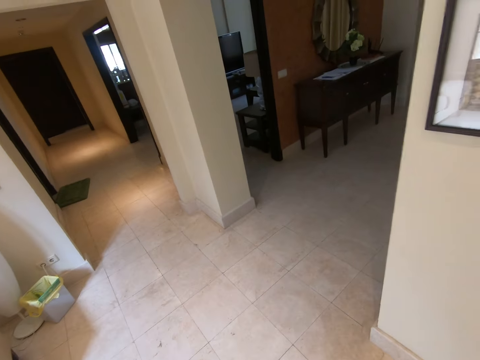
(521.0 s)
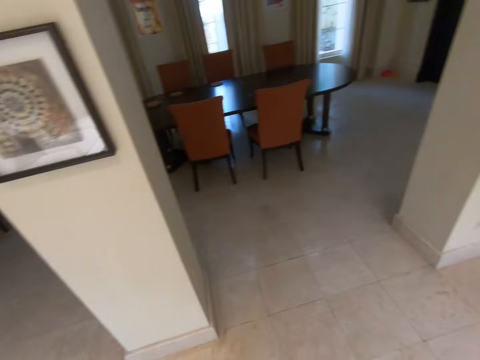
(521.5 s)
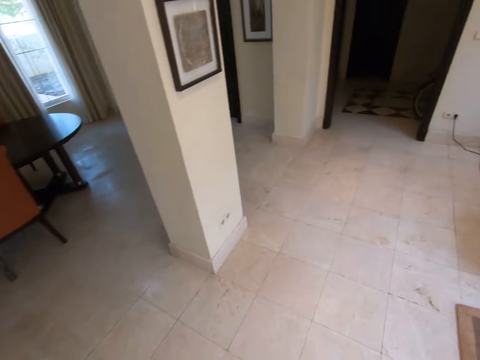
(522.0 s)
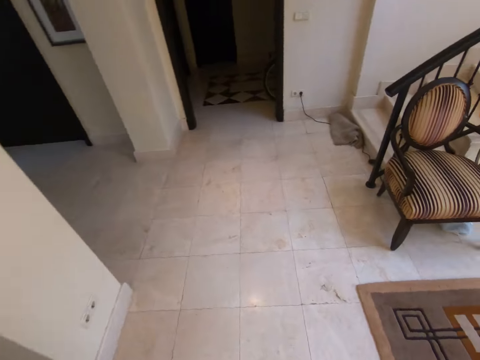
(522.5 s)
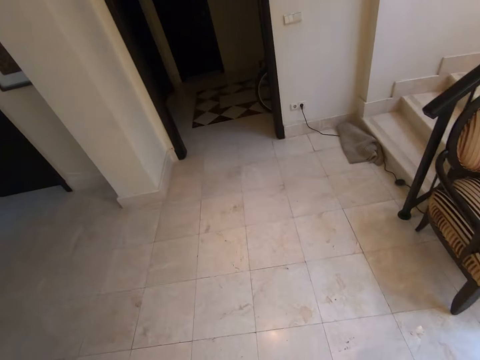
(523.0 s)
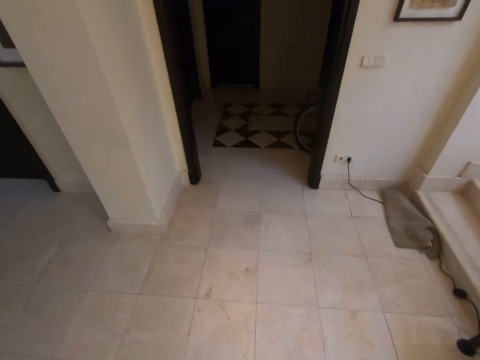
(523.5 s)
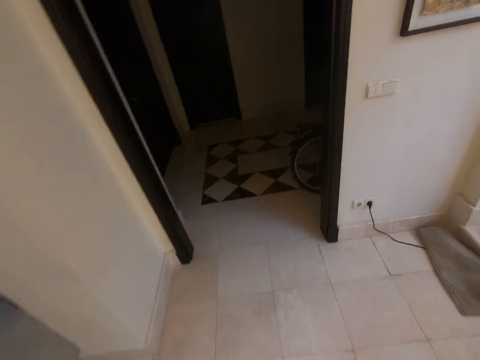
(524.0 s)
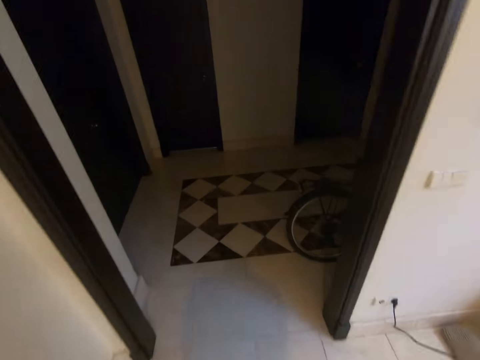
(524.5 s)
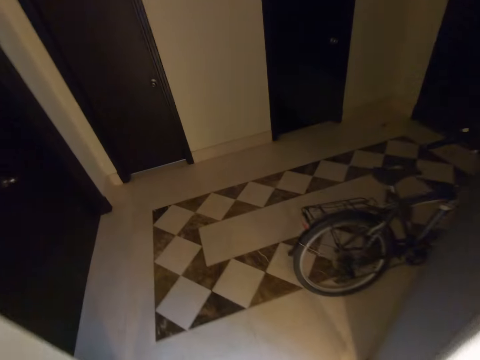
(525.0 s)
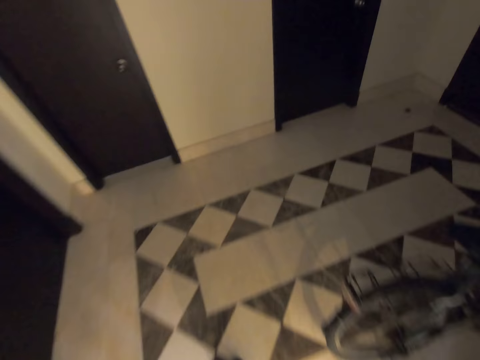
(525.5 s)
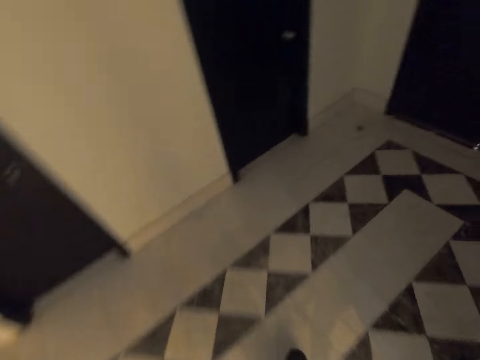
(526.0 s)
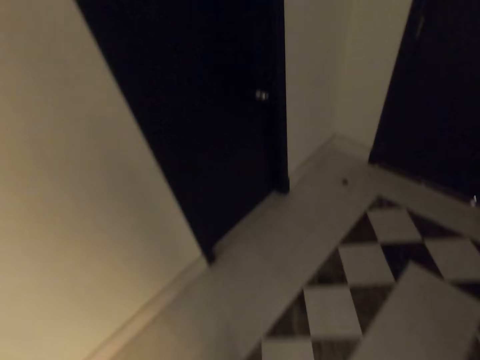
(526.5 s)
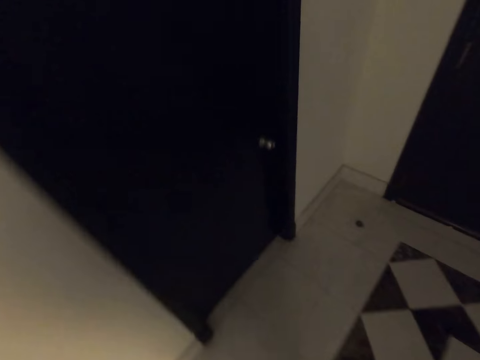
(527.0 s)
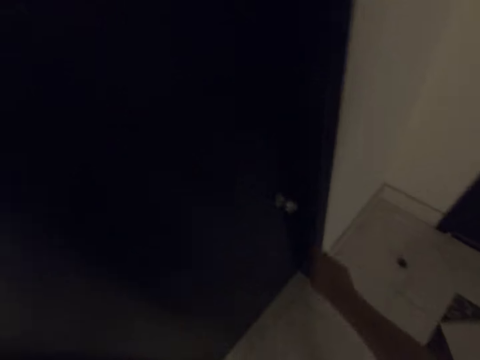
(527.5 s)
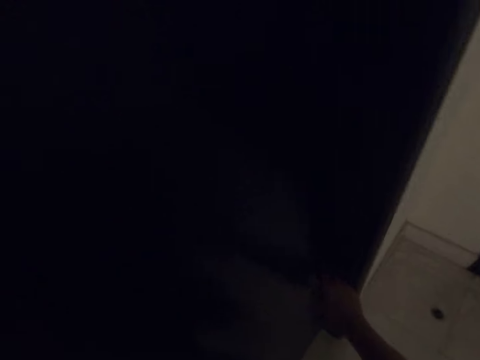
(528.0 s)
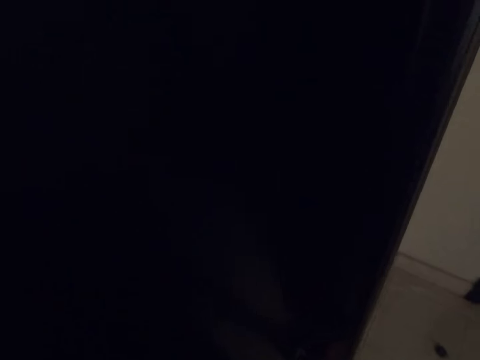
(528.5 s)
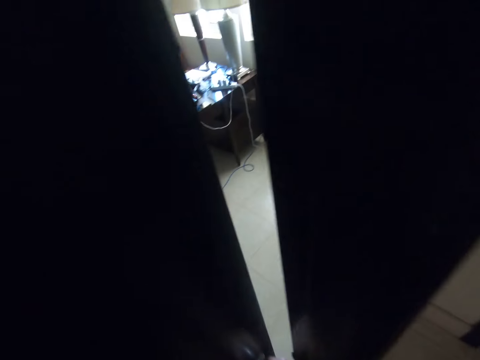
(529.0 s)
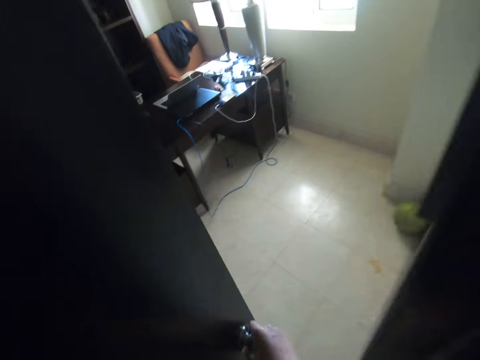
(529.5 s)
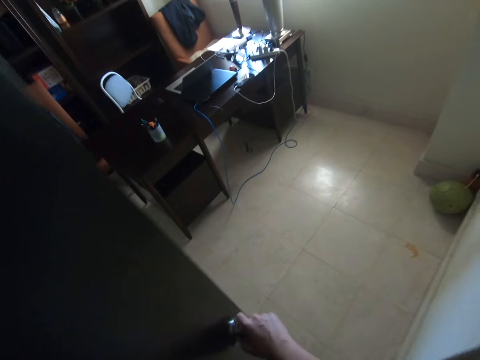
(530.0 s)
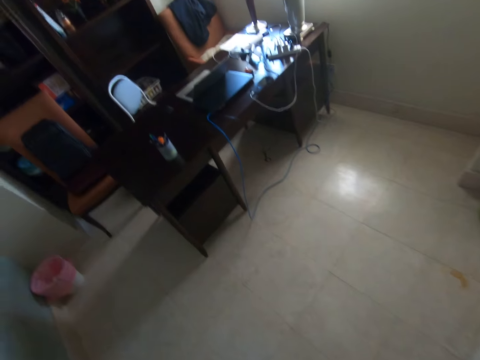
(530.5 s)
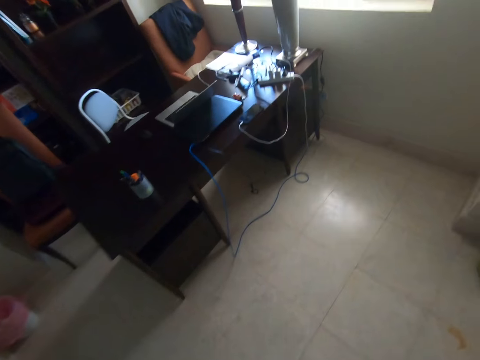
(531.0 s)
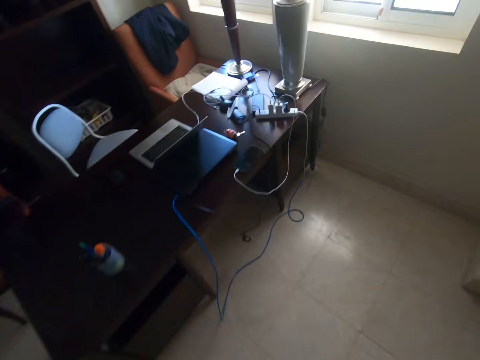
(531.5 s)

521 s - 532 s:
The camera wearer opens a door with his right hand.
